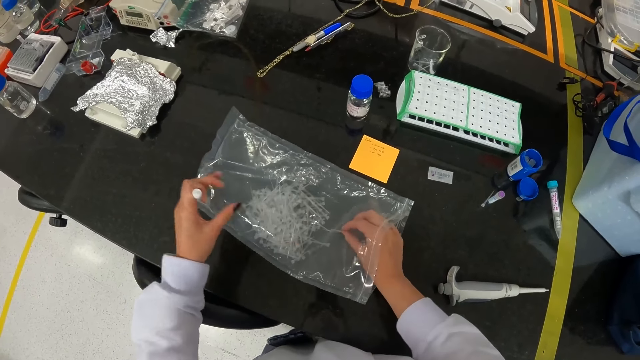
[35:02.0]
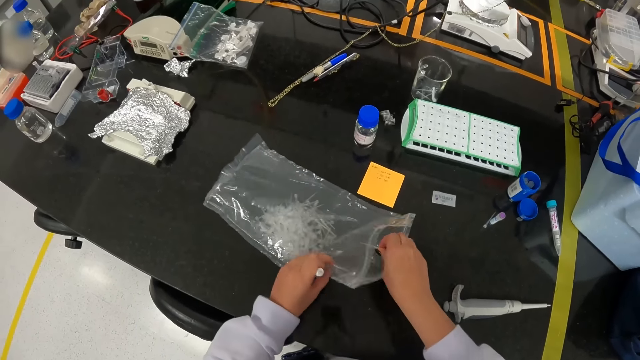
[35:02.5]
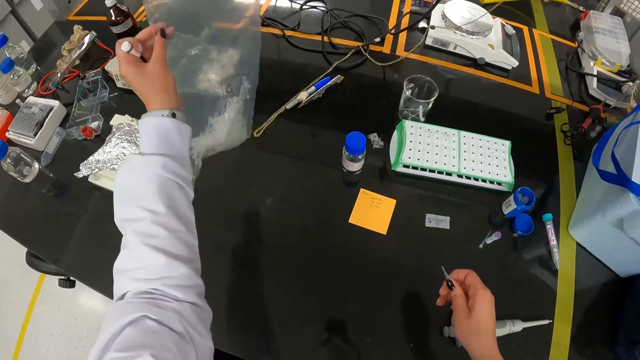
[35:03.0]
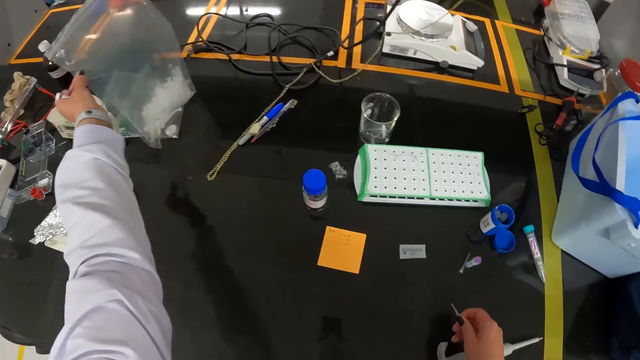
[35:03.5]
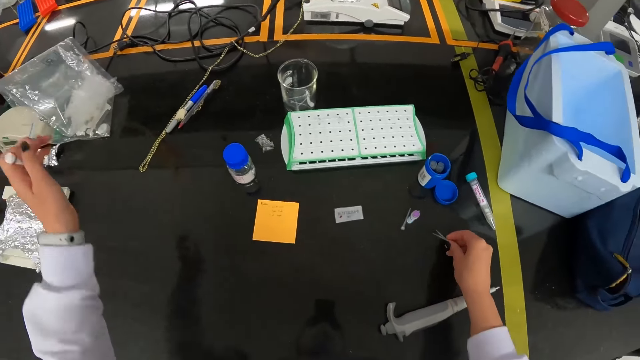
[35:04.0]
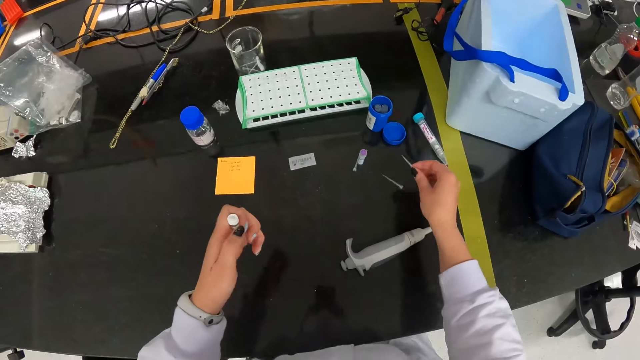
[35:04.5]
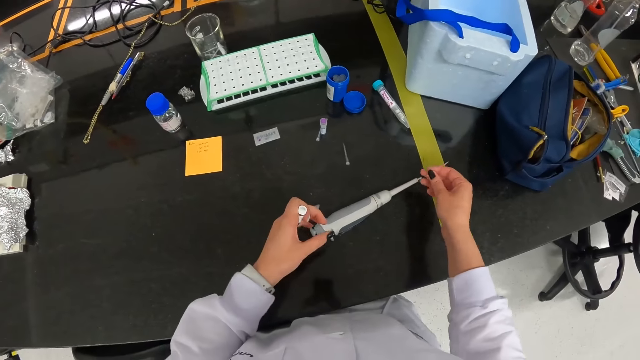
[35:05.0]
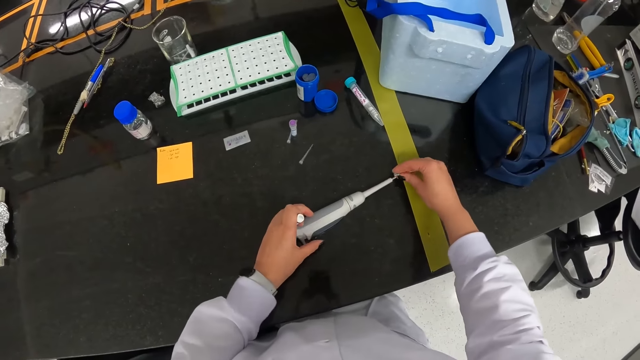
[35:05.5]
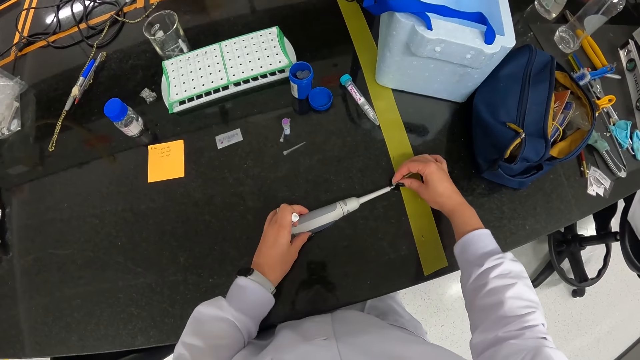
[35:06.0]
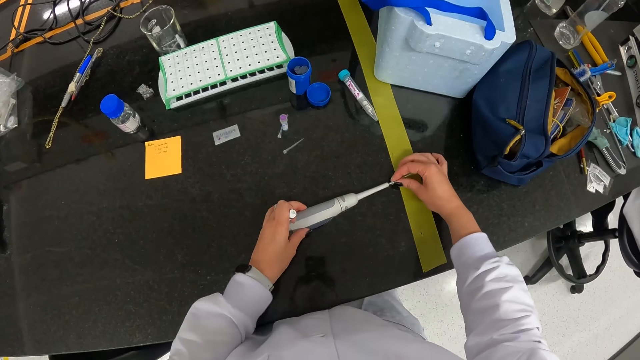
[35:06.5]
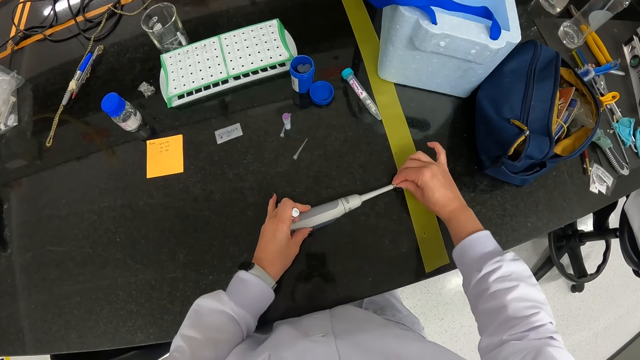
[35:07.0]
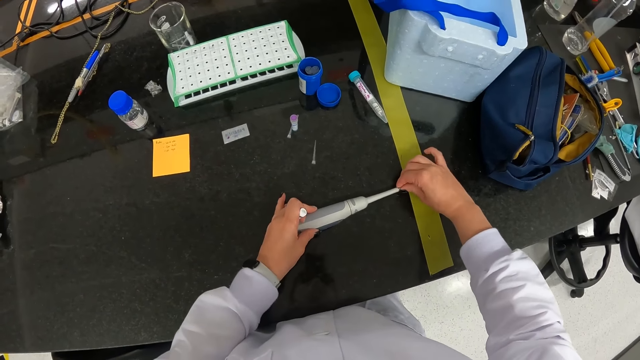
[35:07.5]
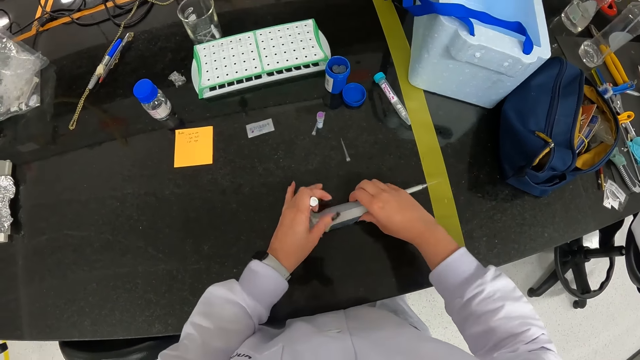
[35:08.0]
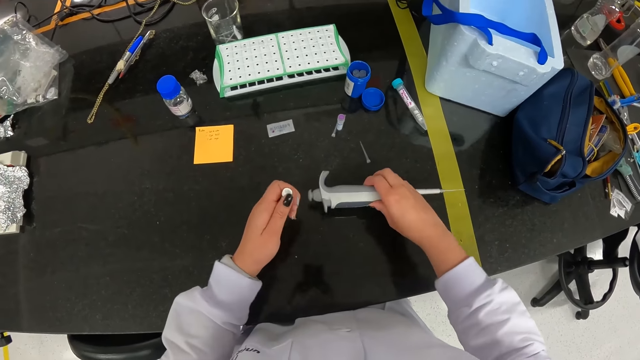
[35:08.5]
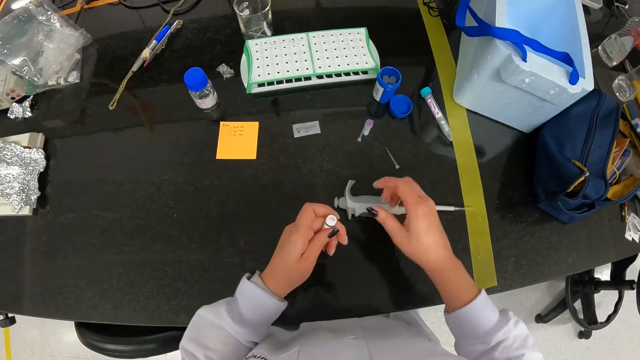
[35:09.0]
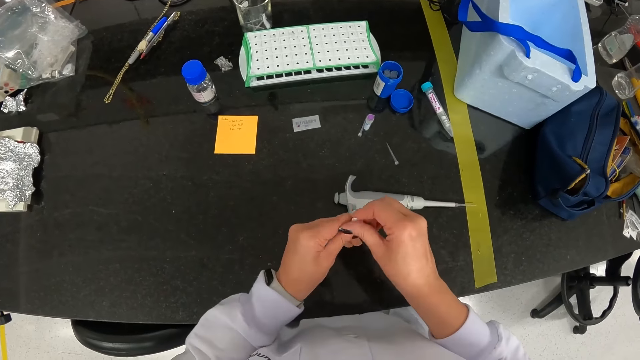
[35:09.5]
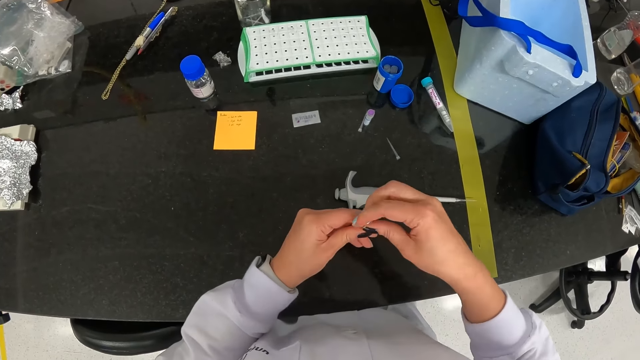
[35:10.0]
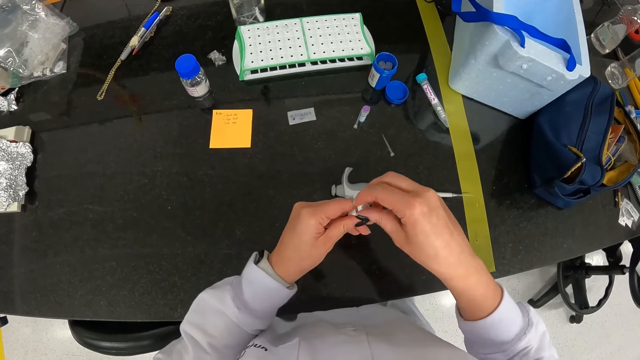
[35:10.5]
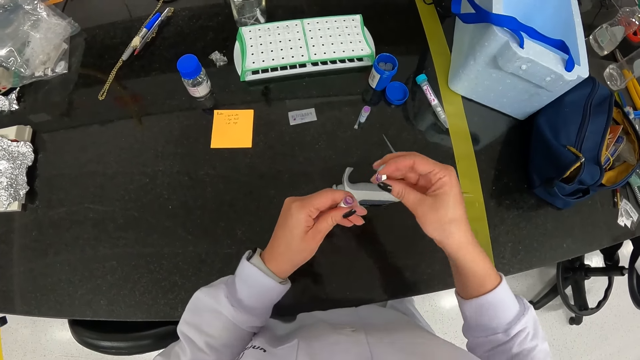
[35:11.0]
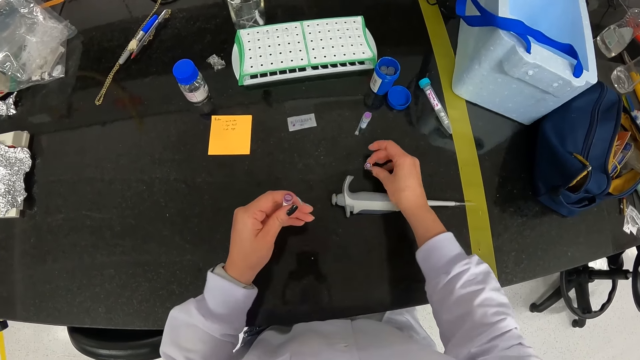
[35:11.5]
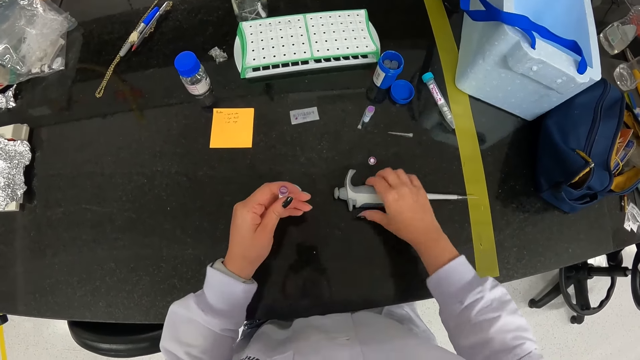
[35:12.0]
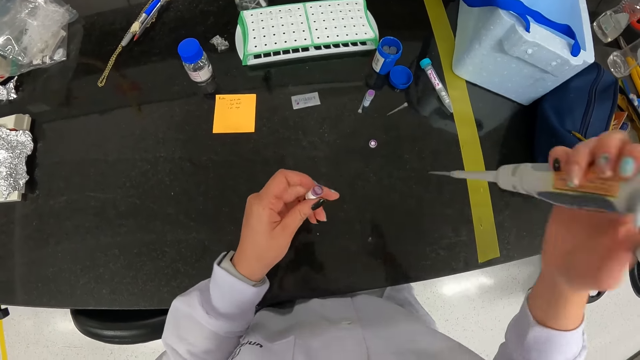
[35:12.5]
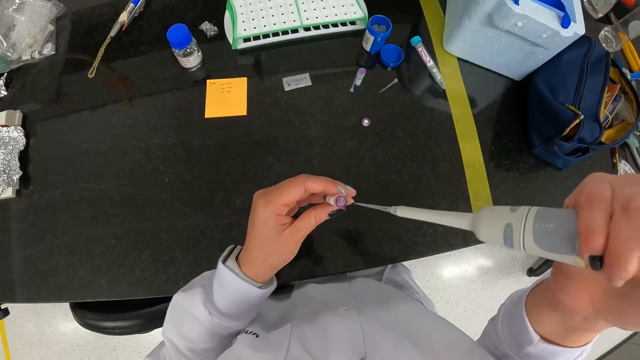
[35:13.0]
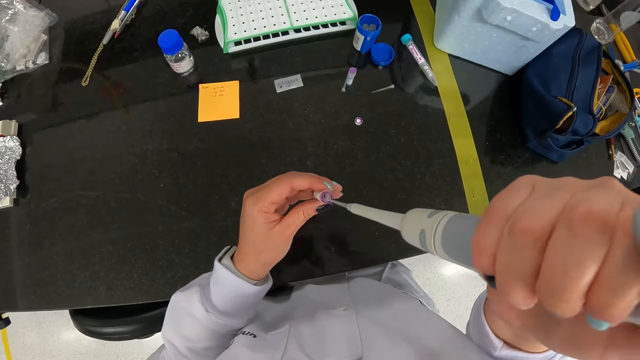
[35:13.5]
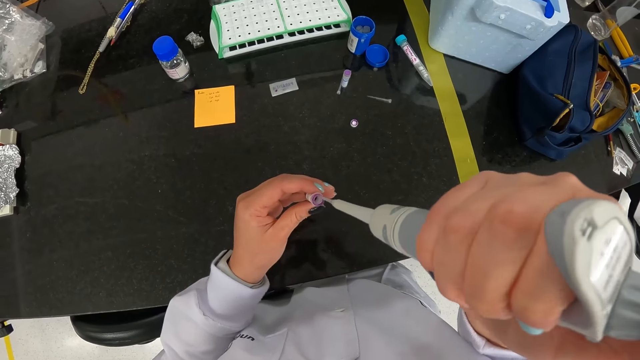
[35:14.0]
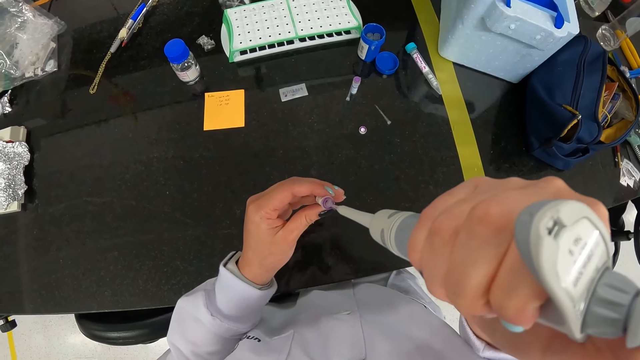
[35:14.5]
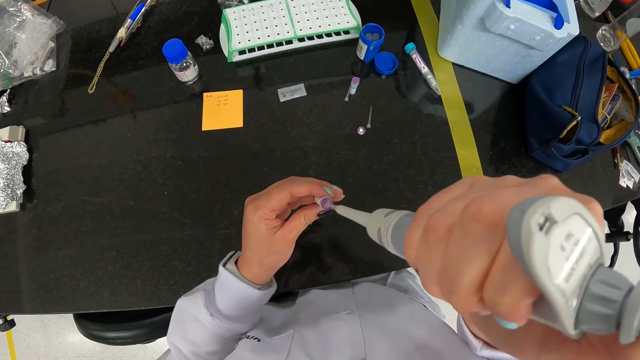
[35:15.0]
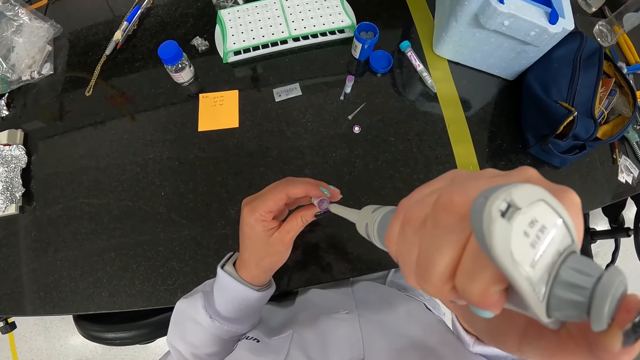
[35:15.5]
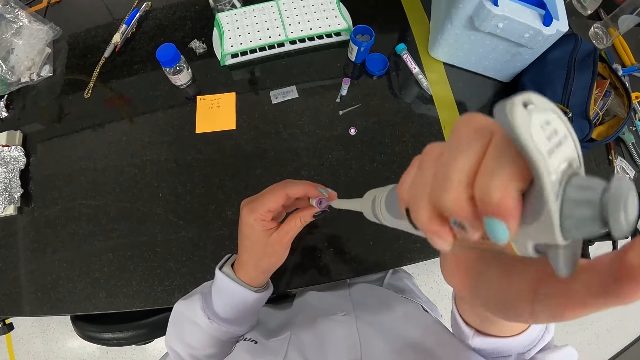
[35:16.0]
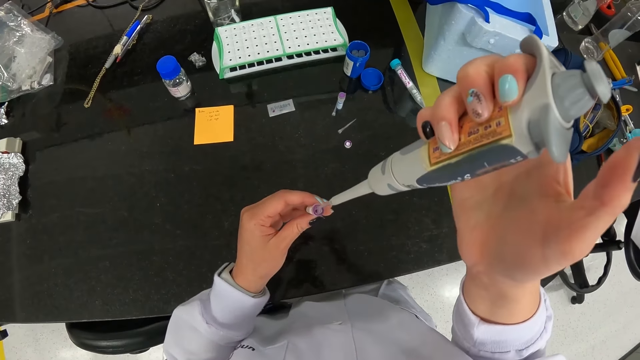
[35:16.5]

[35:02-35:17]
The camera wearer picks two pipette tips from the sachet of pipette tips on the table with her left hand. She picks up the sachet of pipette tips on the table with her left hand. She drops the sachet of pipette tips on the table with her left hand. She drops a pipette tip in her right hand on the table. She holds the micropipette on the table with her left hand. She attaches the pipette tip in her right hand to the micropipette on the table. She picks up the micropipette on the table with her right hand. She drops the micropipette on the table with her right hand. She opens the sample tube cover of the sample tube in her left hand with her right hand. She drops the sample tube cover on the table with her right hand. She picks up the micropipette on the table with her right hand. She extracts some liquid from the sample tube in her left hand with the micropipette in her right hand.

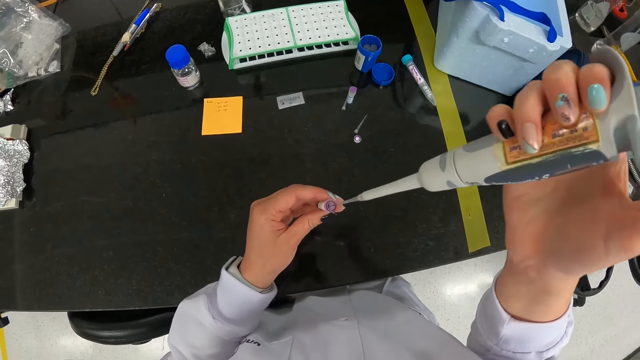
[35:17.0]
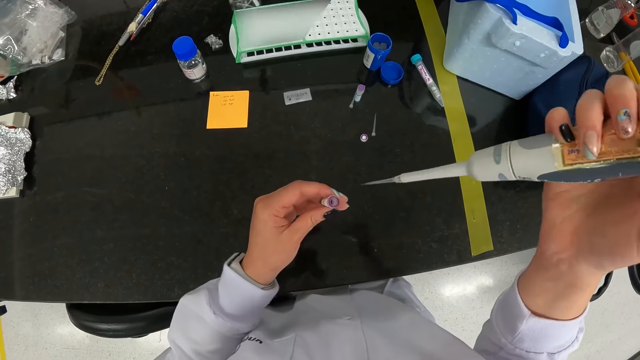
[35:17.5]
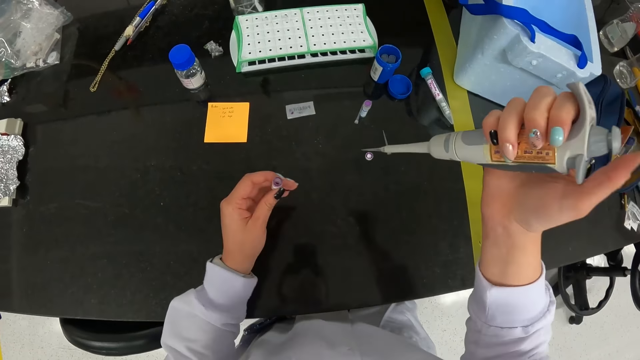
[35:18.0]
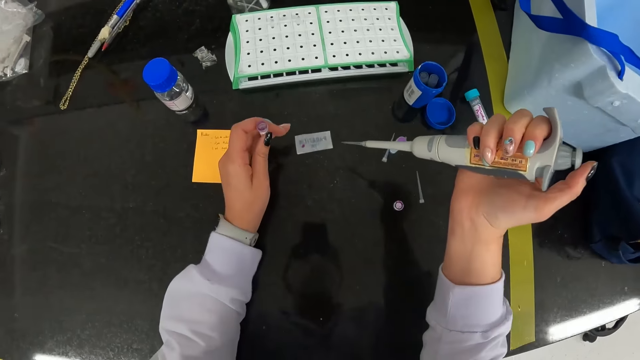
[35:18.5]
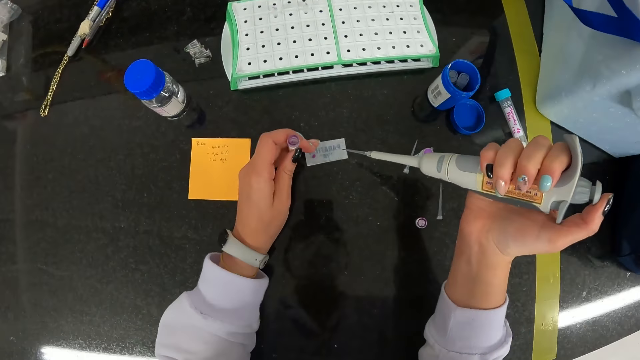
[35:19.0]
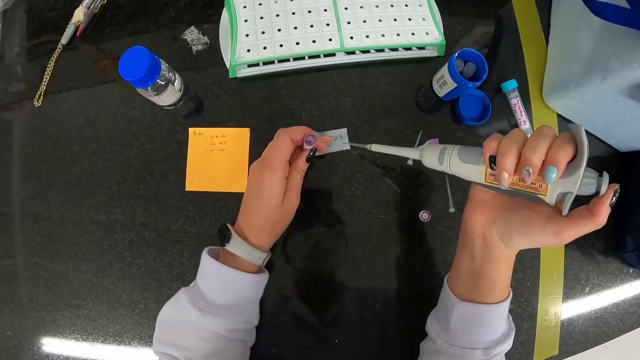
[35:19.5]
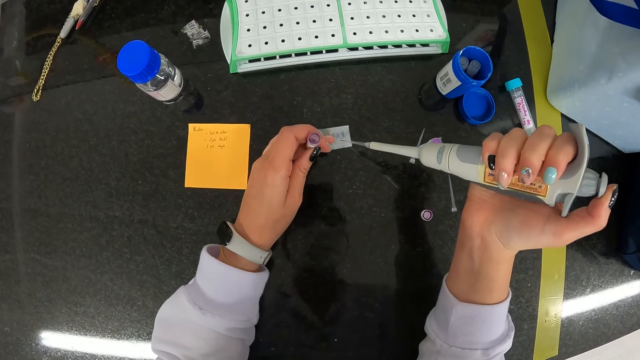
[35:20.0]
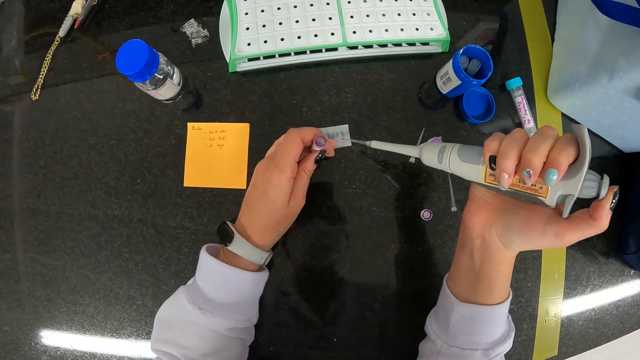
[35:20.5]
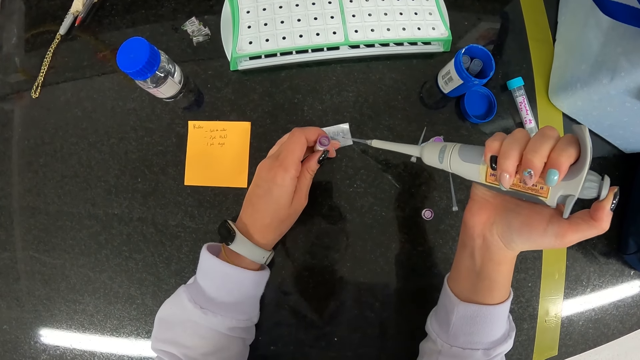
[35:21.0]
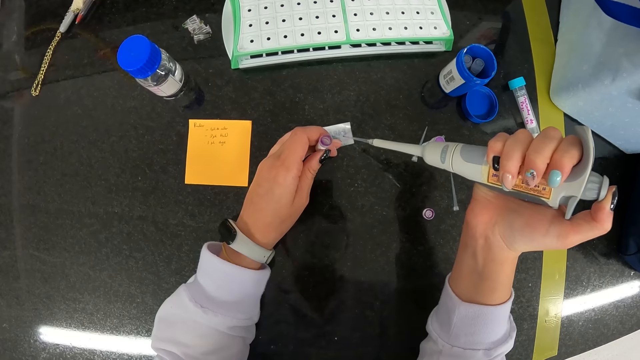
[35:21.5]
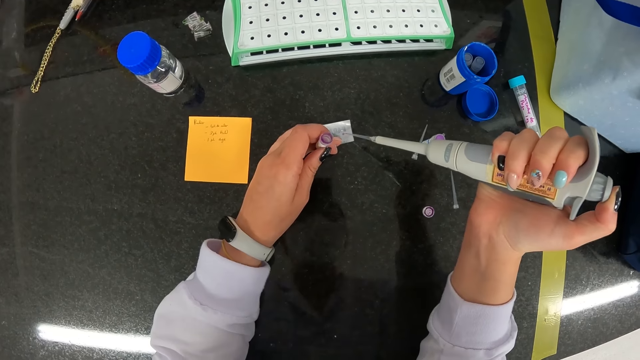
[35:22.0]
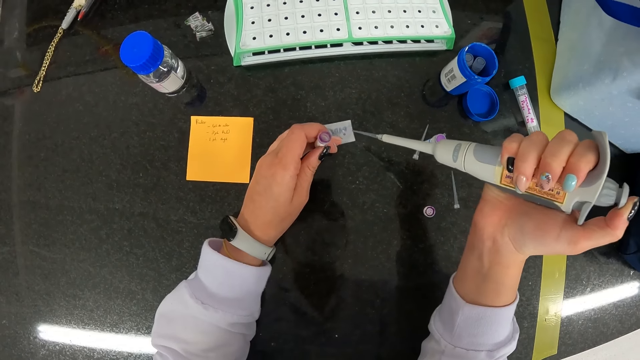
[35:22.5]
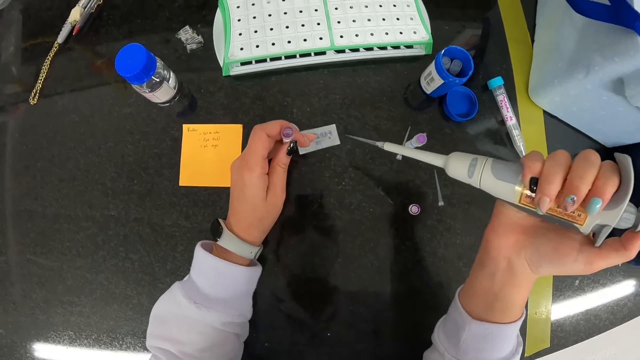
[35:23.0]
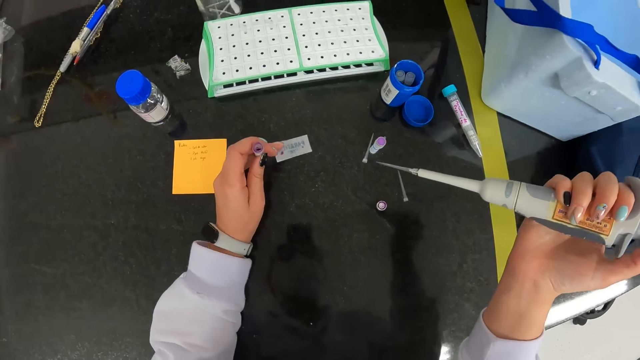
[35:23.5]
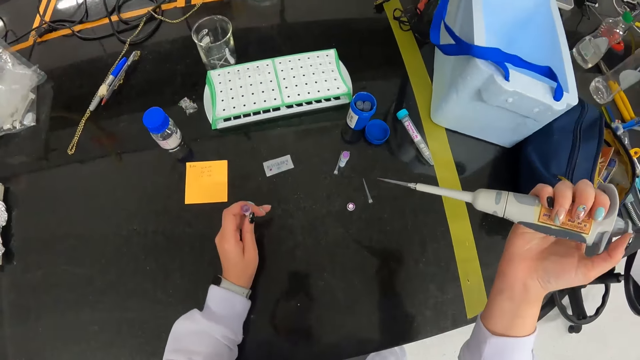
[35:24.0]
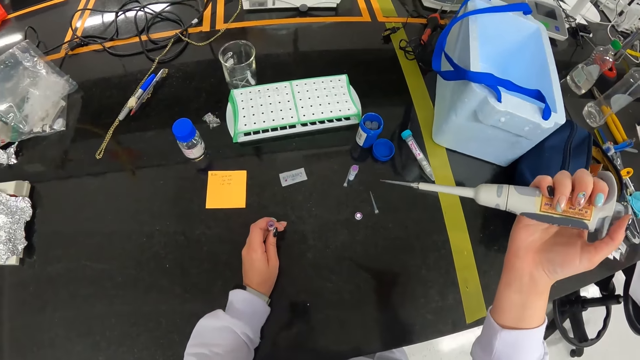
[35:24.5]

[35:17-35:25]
The camera wearer holds the paper on the table with her left hand. She puts the sample on the paper. She extracts some liquid from the plastic bottle on the table with the micropipette in her right hand.
